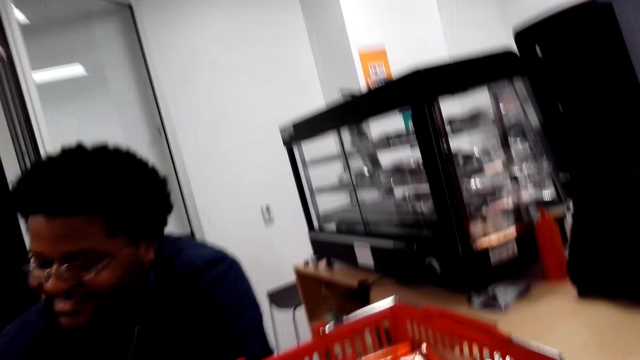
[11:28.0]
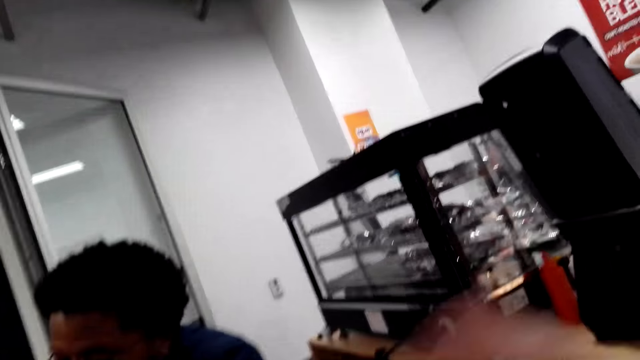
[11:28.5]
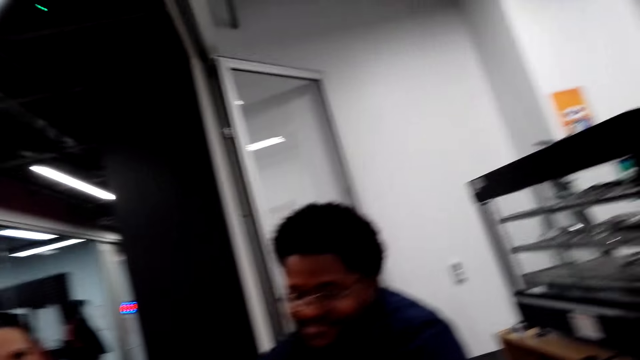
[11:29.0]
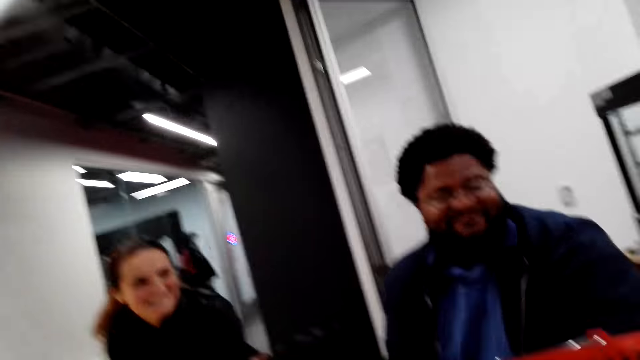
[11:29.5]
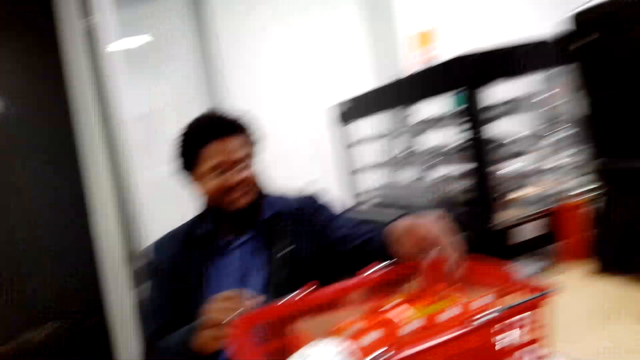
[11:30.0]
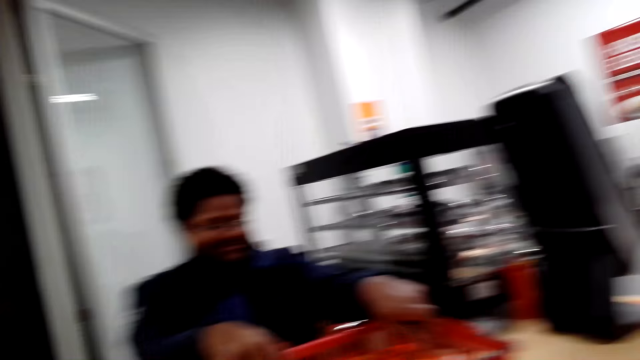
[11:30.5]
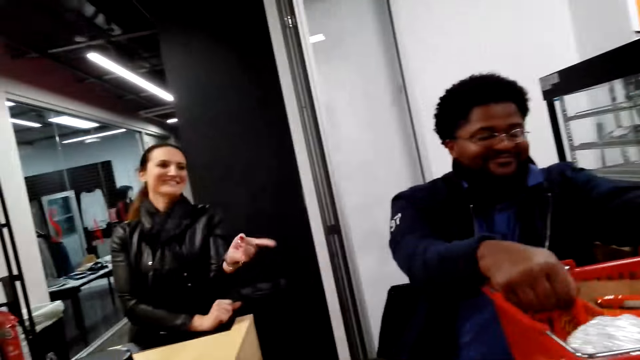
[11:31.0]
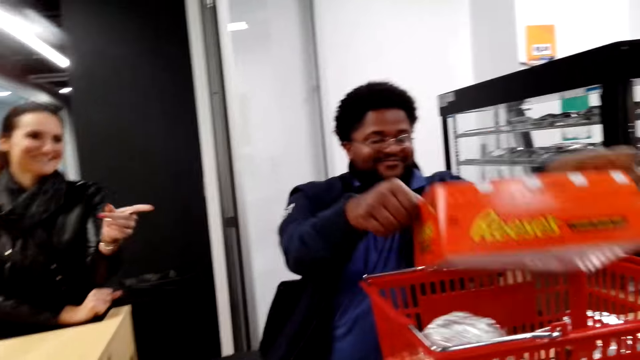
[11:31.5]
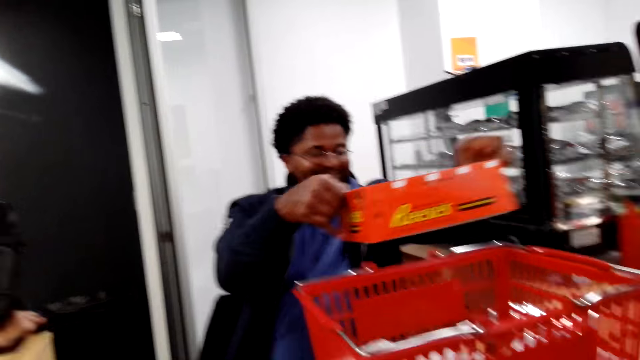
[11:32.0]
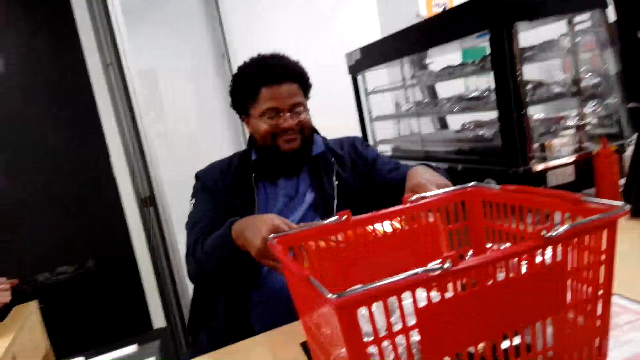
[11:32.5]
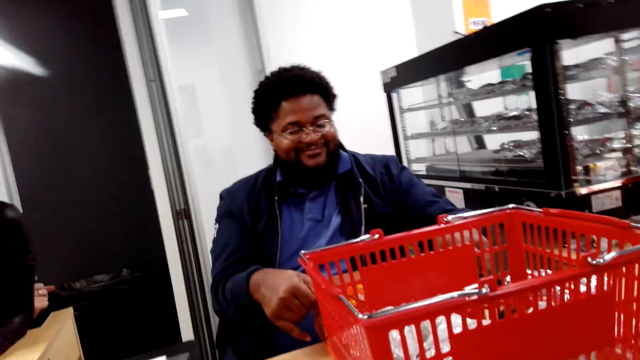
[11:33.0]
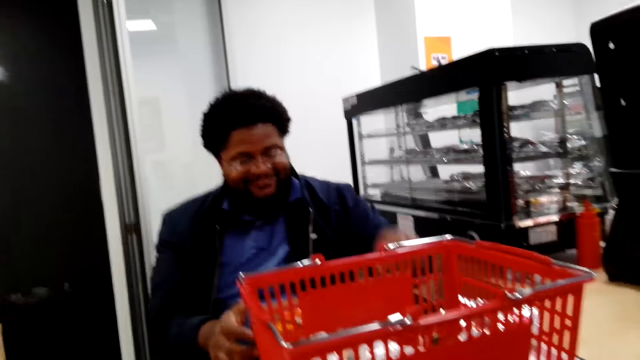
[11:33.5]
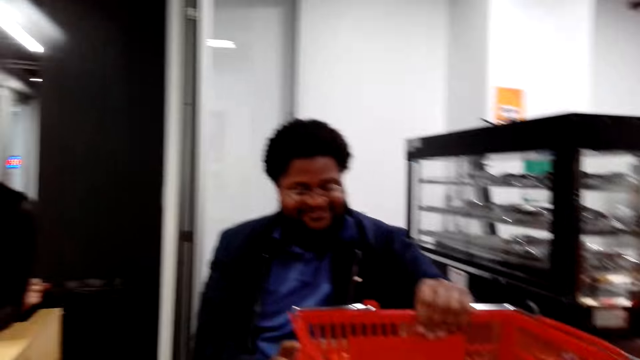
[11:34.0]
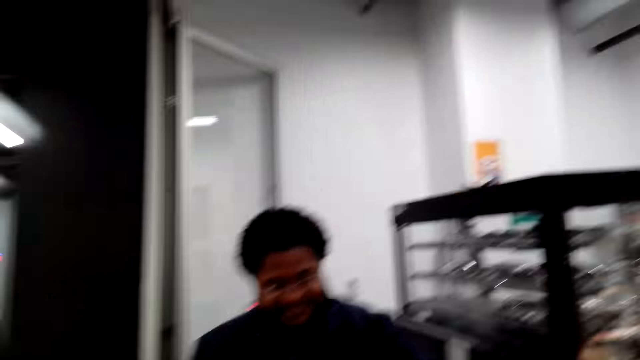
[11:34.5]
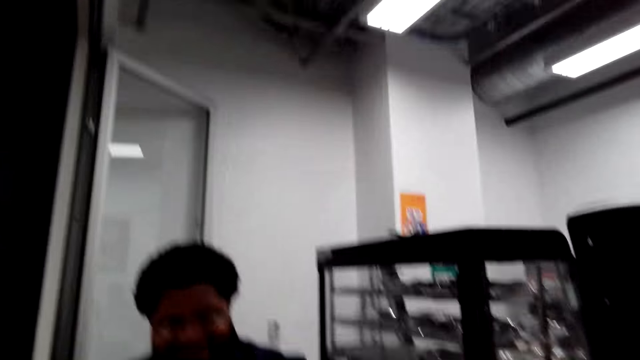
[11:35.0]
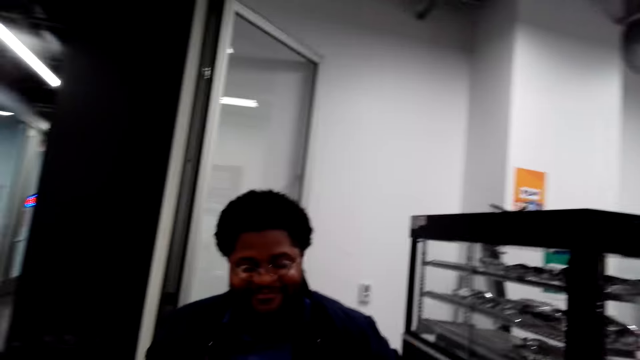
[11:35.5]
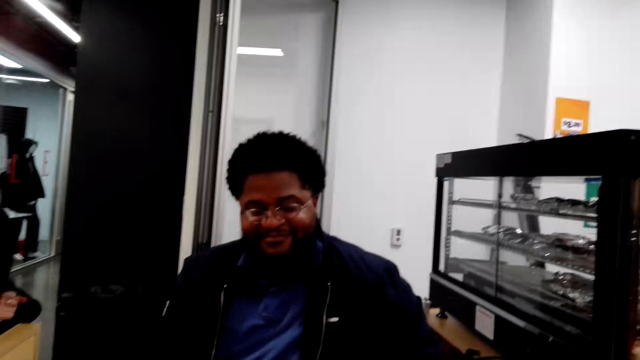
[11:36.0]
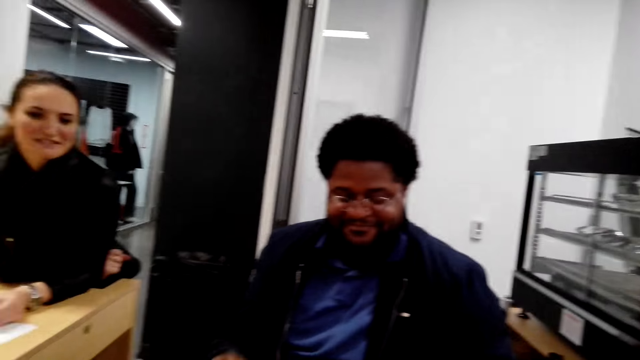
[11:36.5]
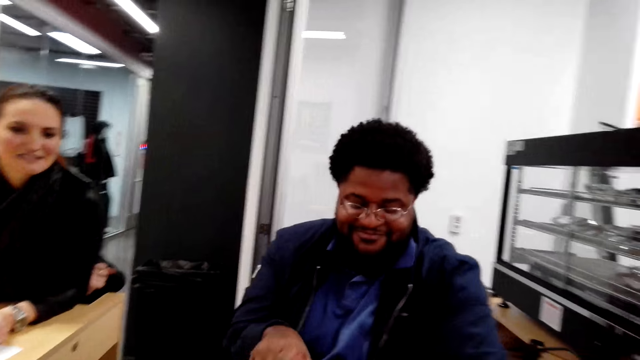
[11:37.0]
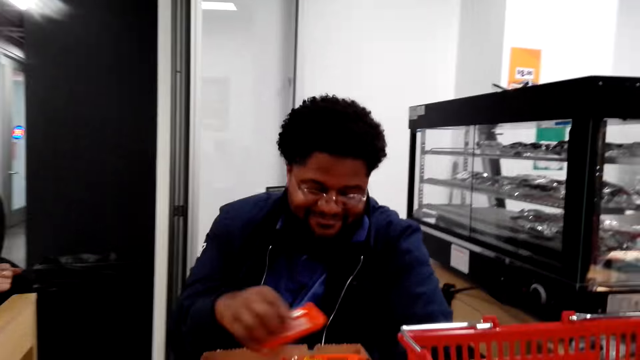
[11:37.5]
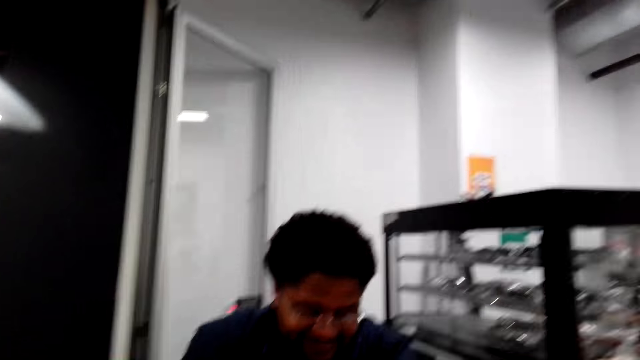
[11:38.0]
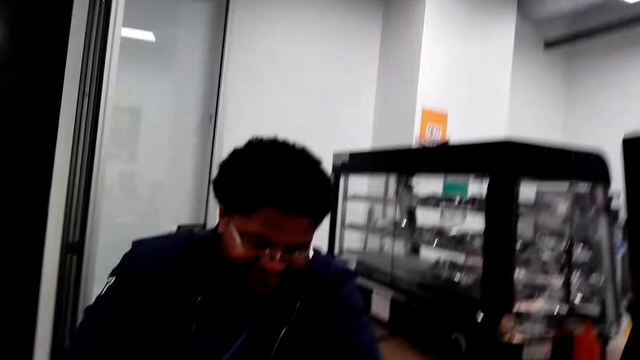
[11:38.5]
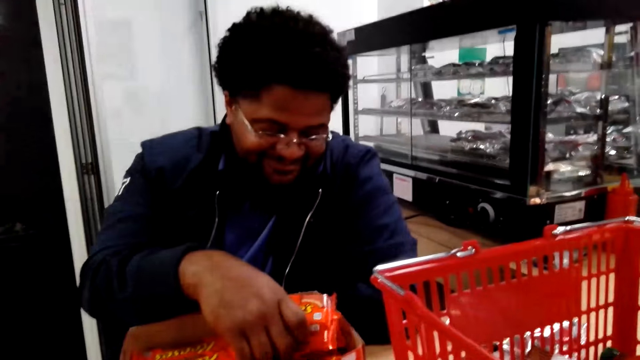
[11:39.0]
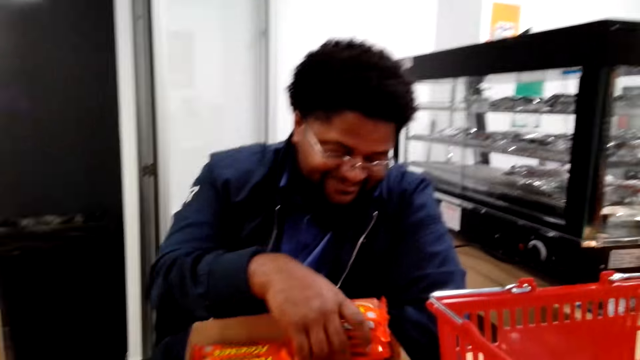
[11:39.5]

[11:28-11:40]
The cashier picks a box or carton from the shopping basket. A woman speaks to the camera wearer. The camera wearer looks at the cashier. Another woman speaks to the first woman. The cashier places the box on the counter. A woman converses with the cashier. The camera wearer speaks to the first woman. They look at the cashier.

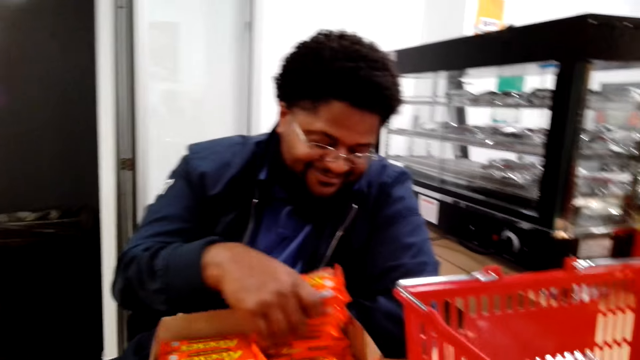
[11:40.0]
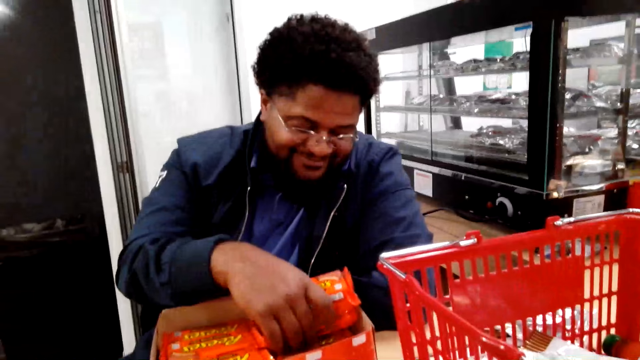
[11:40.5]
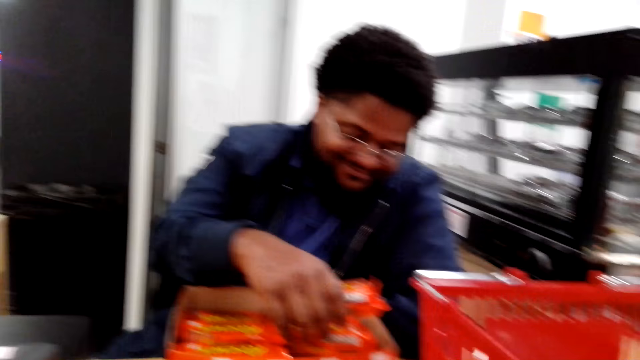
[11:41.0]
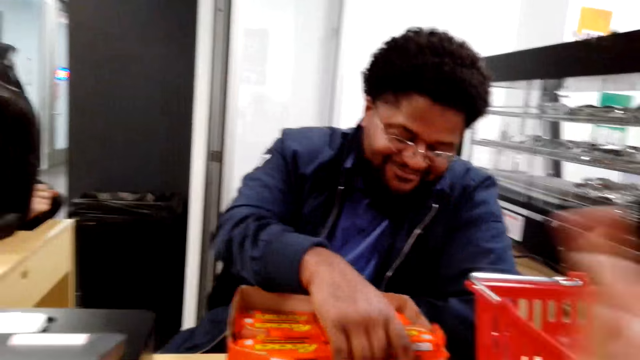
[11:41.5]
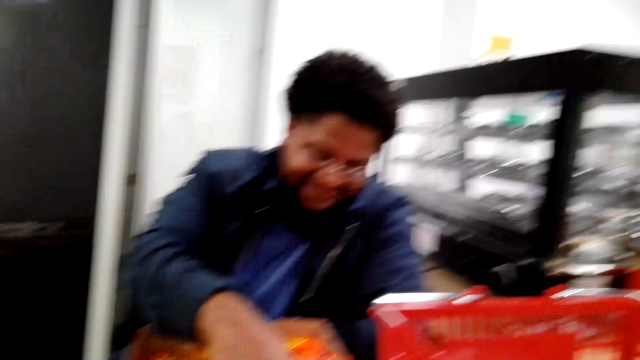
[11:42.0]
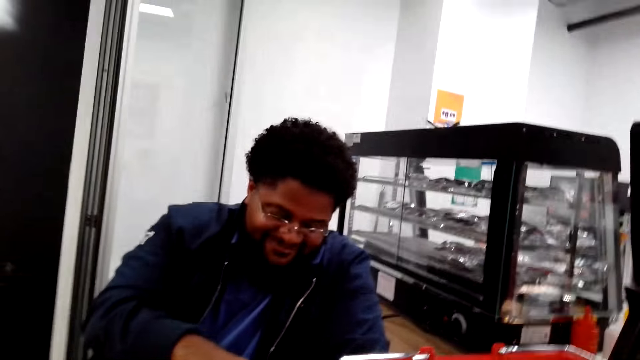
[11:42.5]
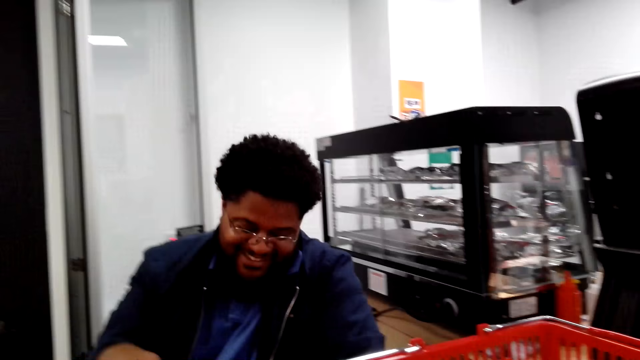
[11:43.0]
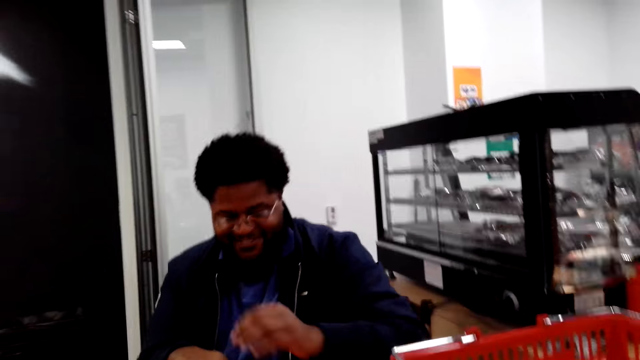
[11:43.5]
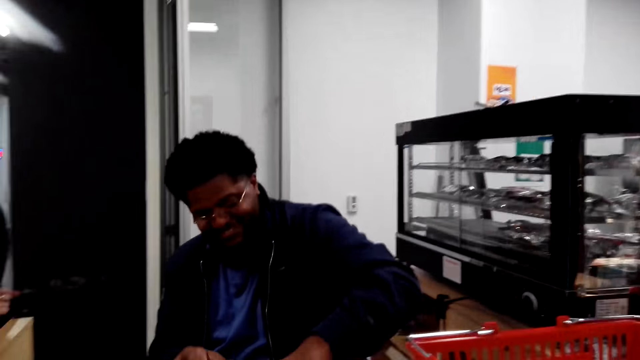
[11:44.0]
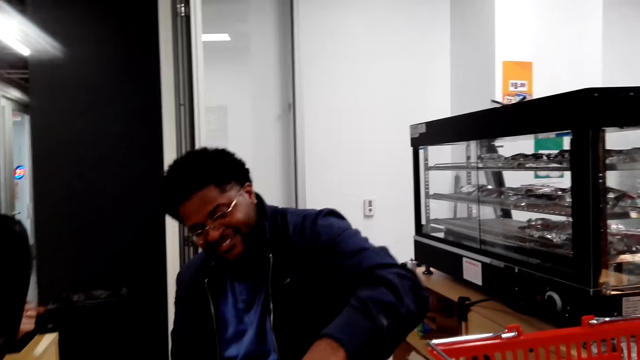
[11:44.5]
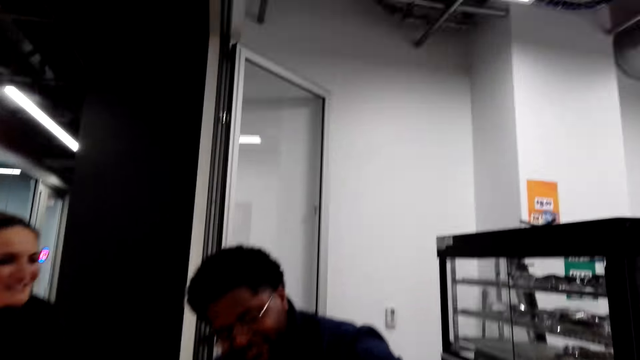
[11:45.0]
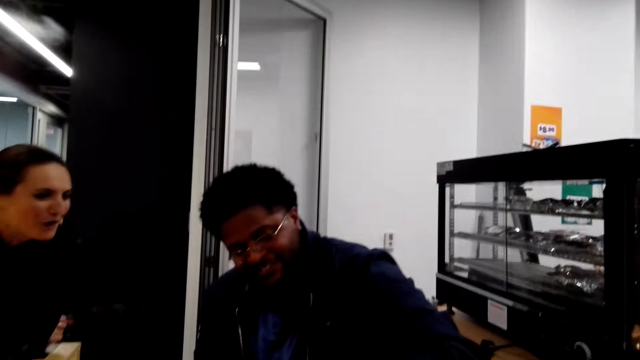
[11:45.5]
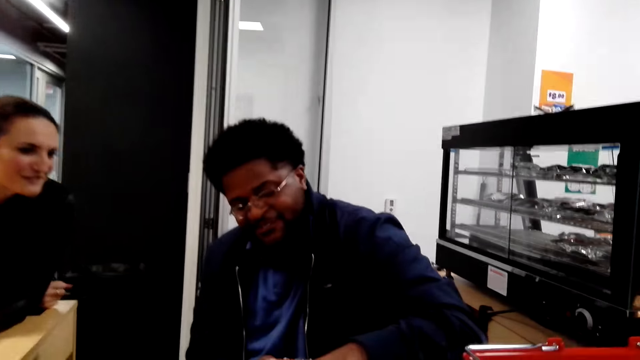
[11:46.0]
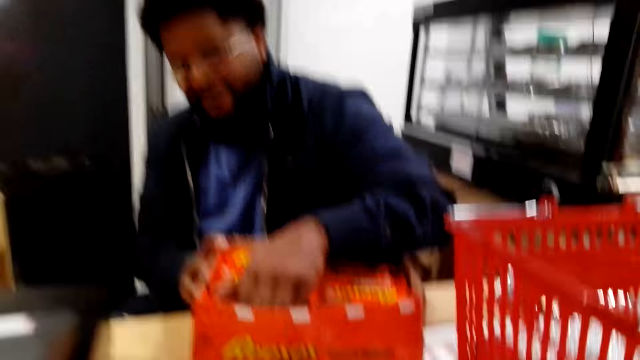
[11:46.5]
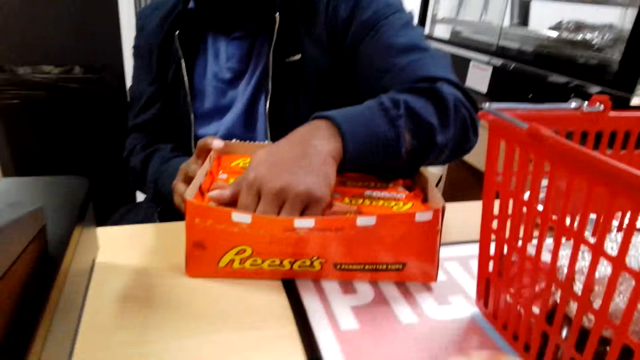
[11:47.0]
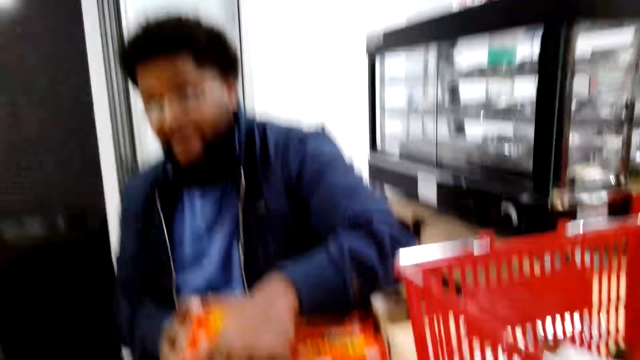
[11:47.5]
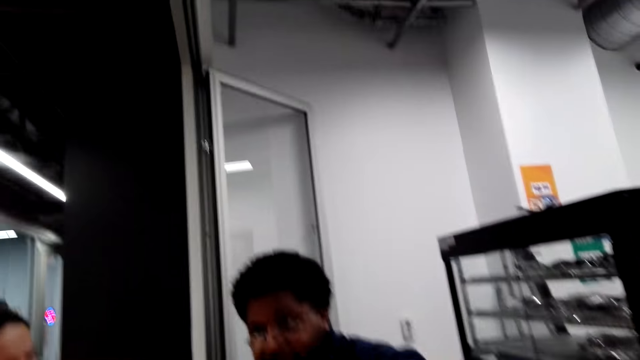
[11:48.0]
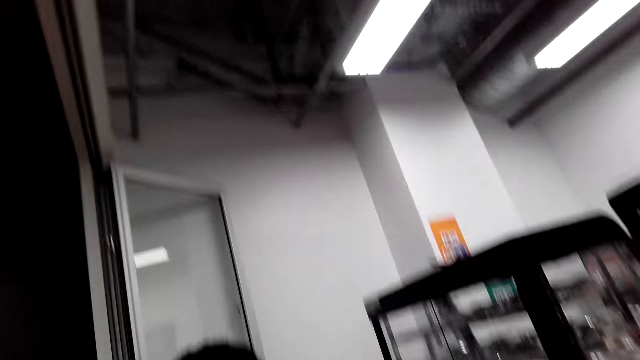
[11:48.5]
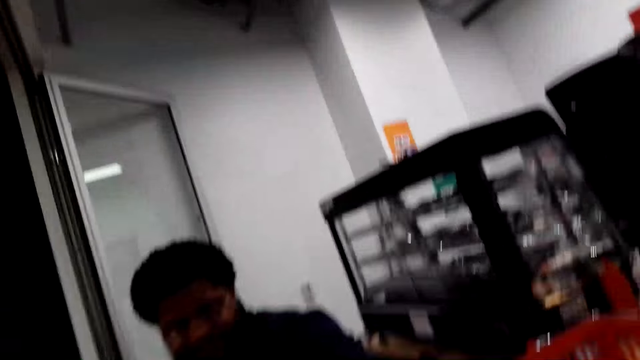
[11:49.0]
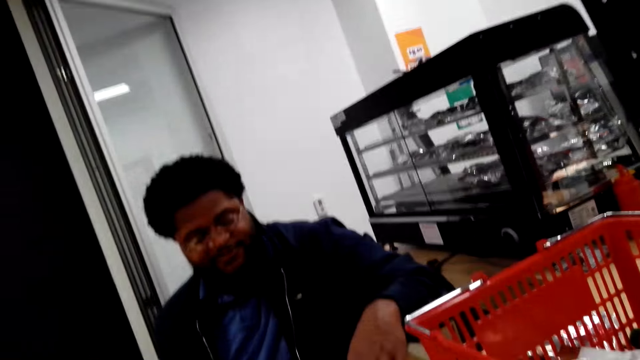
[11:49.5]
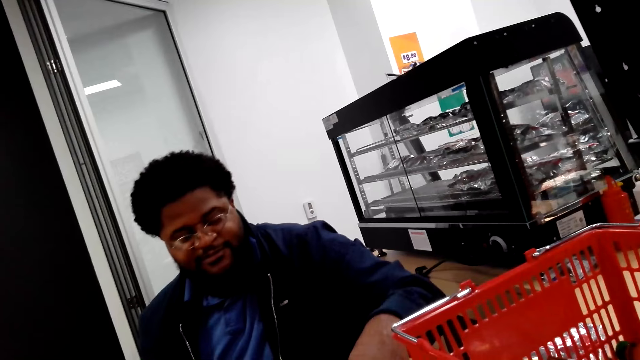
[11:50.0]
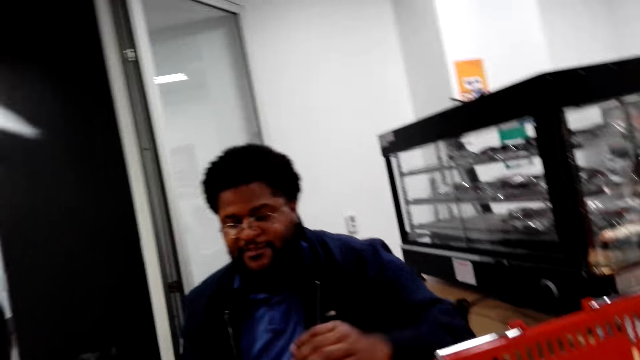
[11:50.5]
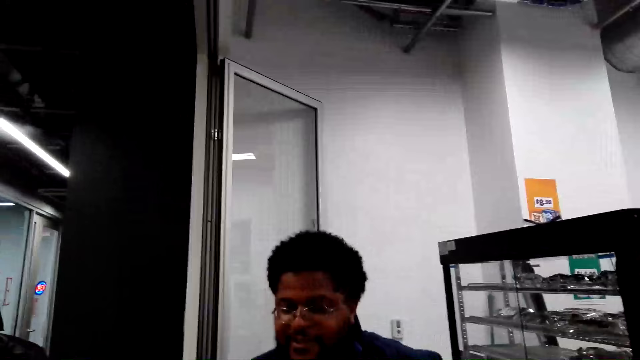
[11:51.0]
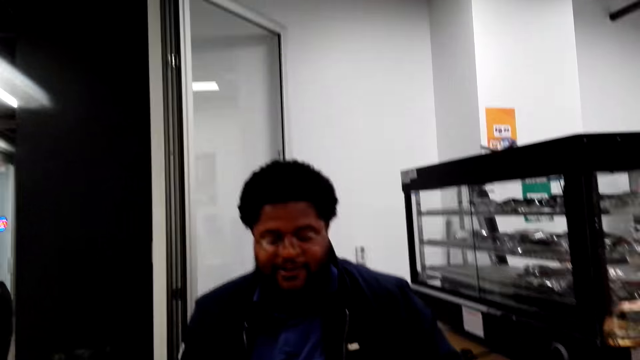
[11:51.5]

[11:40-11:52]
The cashier counts the candies in the box. The camera wearer speaks to the cashier. A woman speaks to the camera wearer and looks at the candies. The camera wearer looks at the candies in the box. The cashier places his hand on the carton. The camera wearer looks at the cashier.
